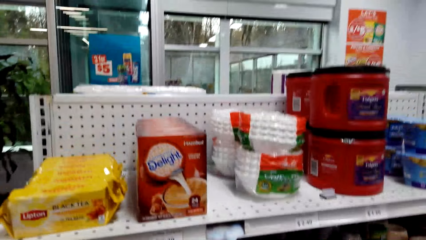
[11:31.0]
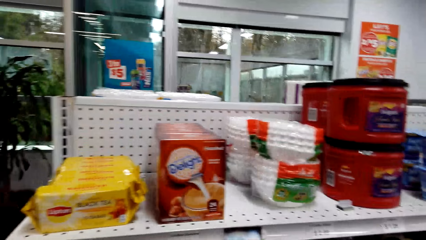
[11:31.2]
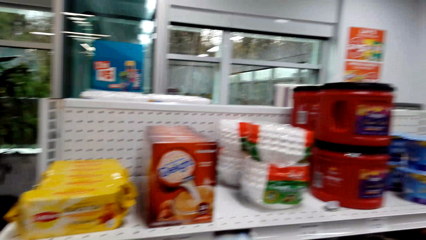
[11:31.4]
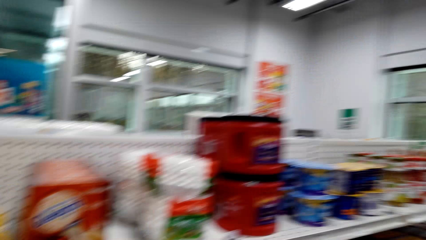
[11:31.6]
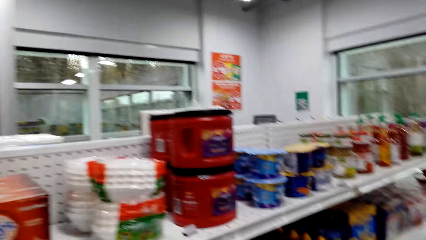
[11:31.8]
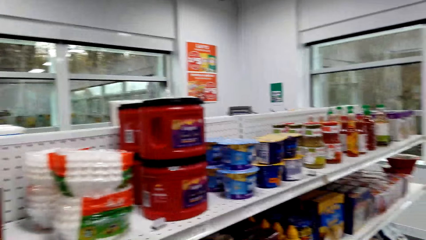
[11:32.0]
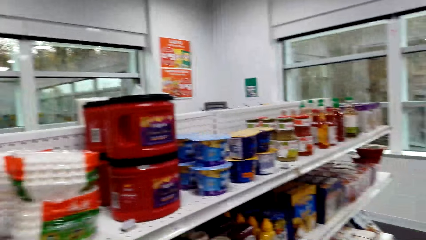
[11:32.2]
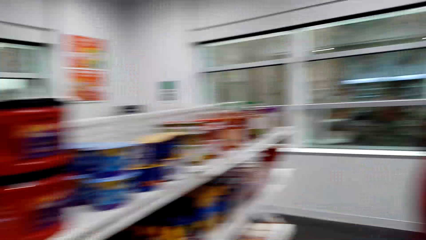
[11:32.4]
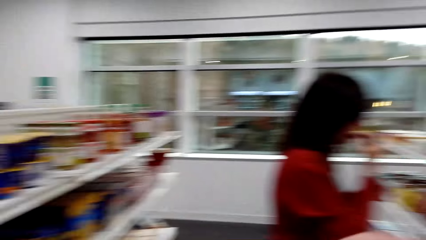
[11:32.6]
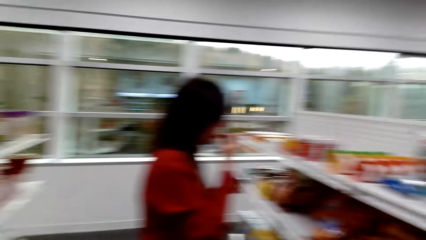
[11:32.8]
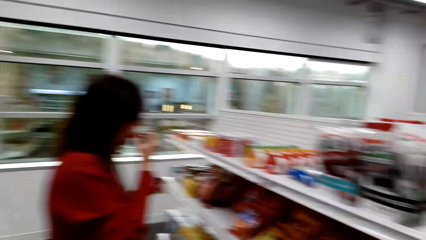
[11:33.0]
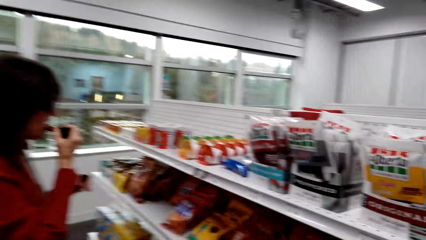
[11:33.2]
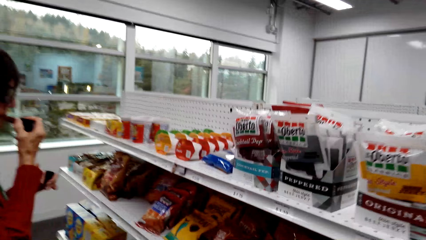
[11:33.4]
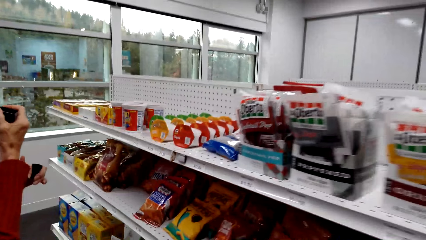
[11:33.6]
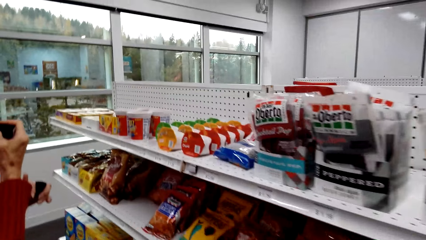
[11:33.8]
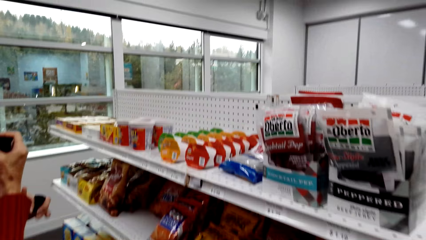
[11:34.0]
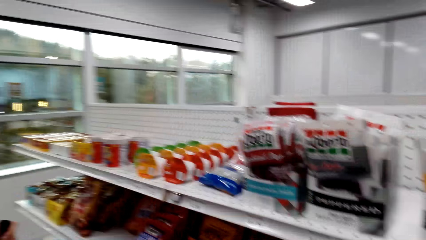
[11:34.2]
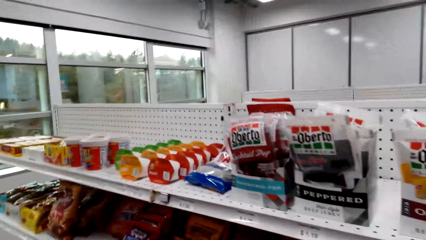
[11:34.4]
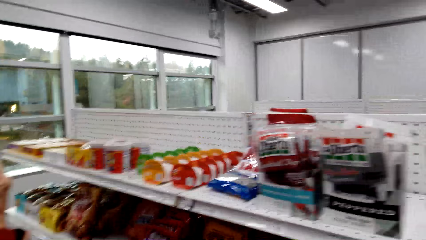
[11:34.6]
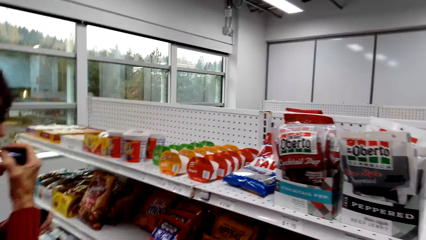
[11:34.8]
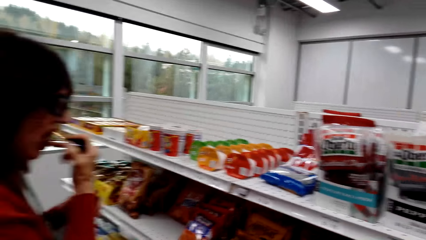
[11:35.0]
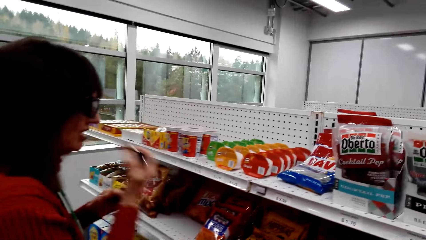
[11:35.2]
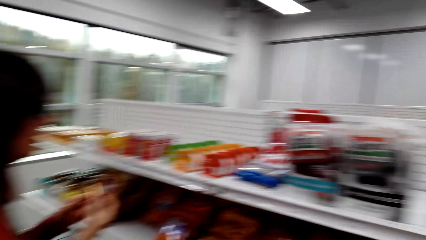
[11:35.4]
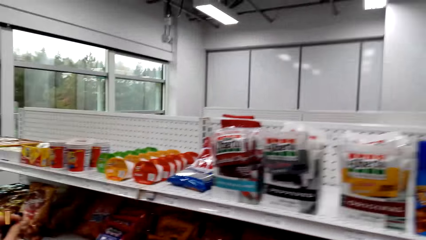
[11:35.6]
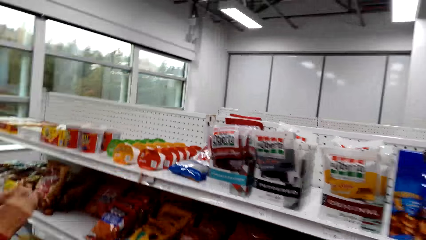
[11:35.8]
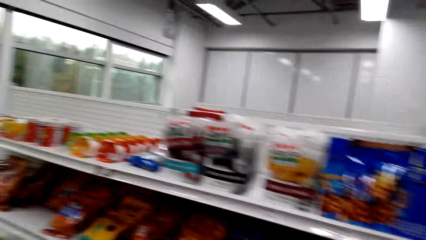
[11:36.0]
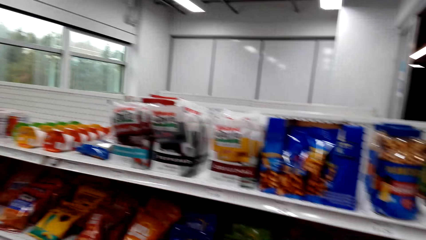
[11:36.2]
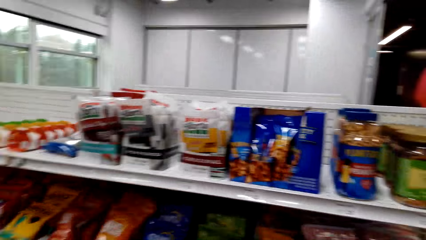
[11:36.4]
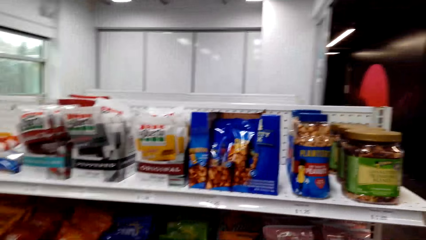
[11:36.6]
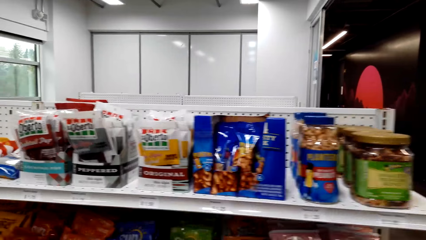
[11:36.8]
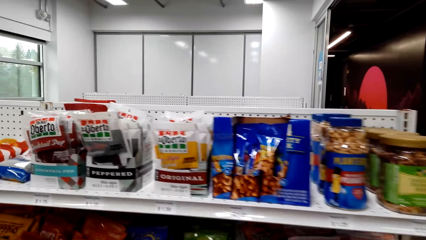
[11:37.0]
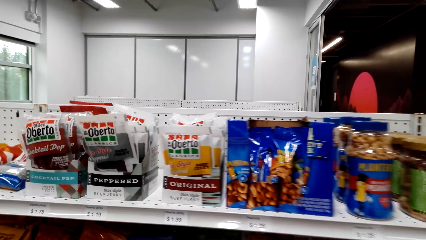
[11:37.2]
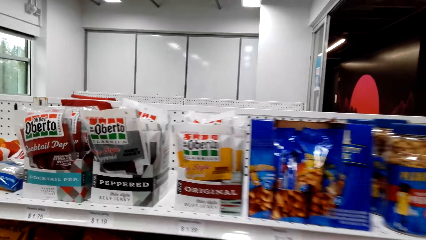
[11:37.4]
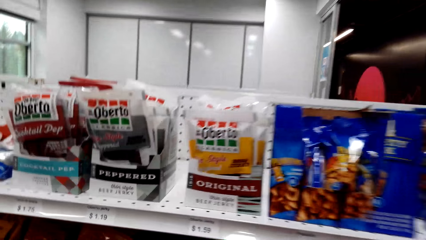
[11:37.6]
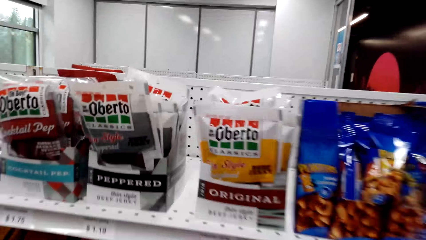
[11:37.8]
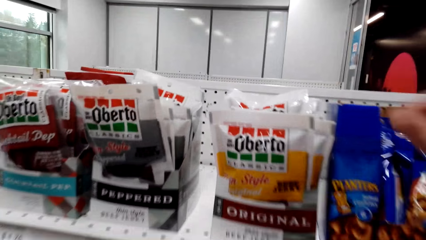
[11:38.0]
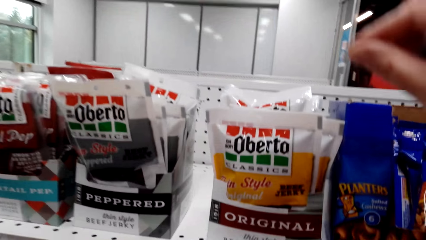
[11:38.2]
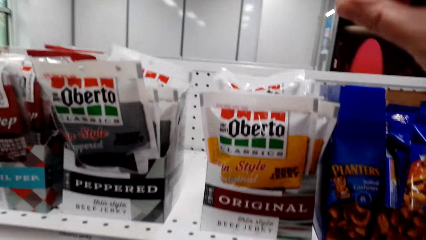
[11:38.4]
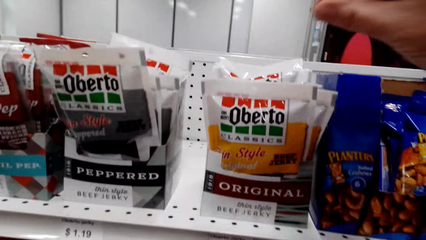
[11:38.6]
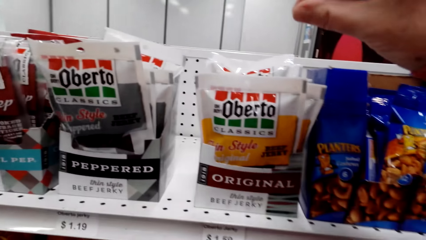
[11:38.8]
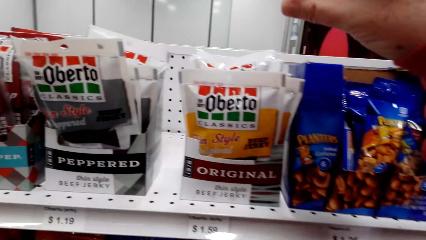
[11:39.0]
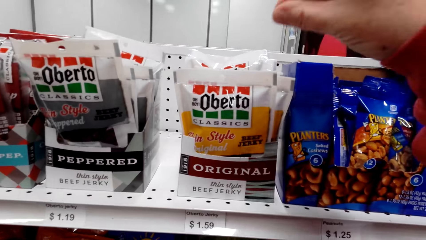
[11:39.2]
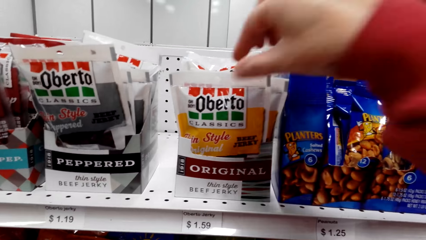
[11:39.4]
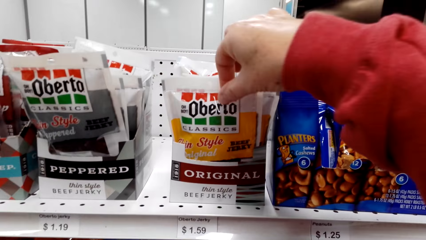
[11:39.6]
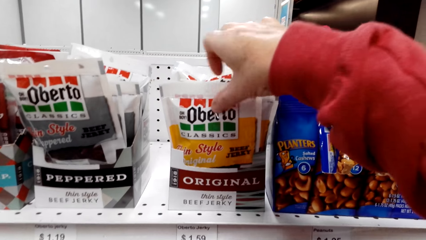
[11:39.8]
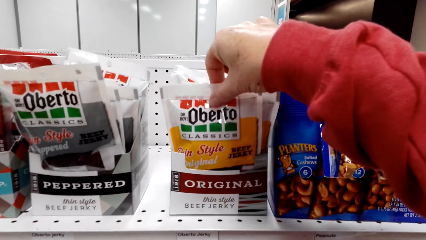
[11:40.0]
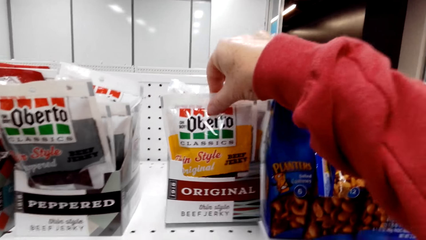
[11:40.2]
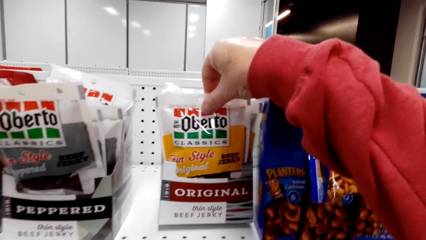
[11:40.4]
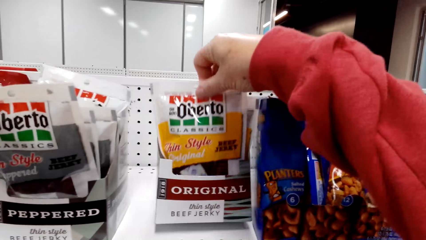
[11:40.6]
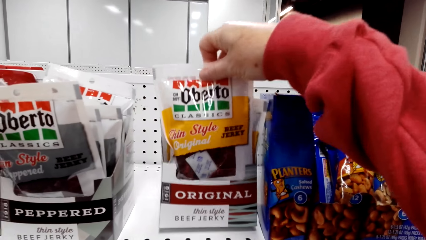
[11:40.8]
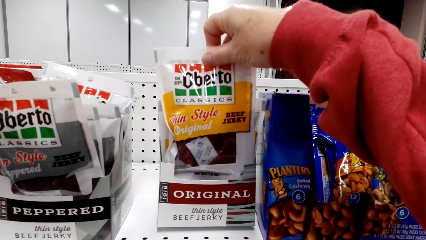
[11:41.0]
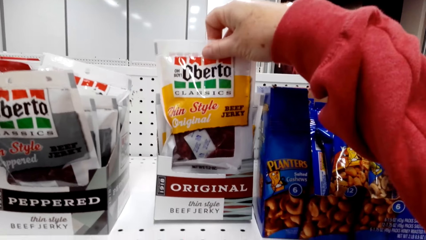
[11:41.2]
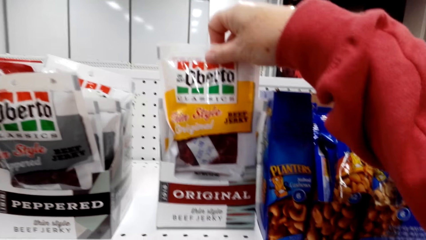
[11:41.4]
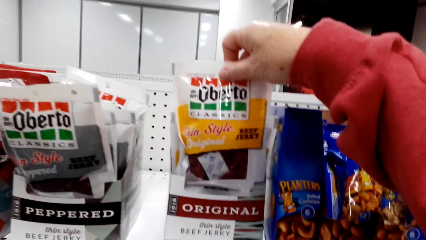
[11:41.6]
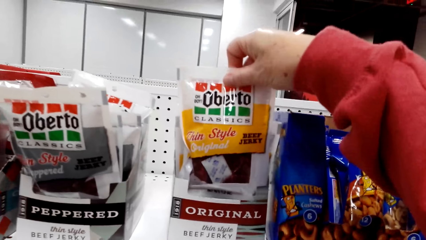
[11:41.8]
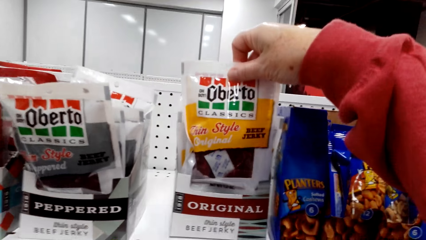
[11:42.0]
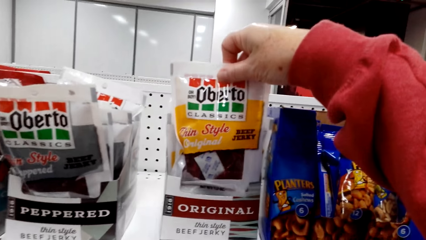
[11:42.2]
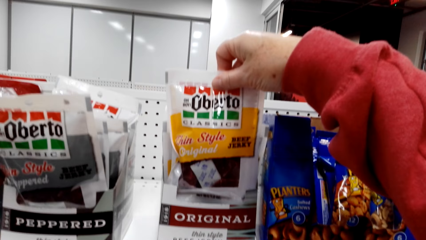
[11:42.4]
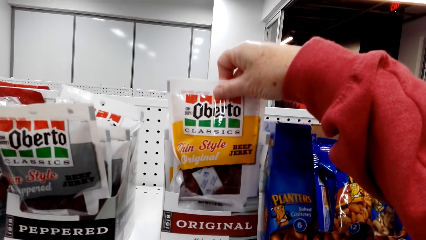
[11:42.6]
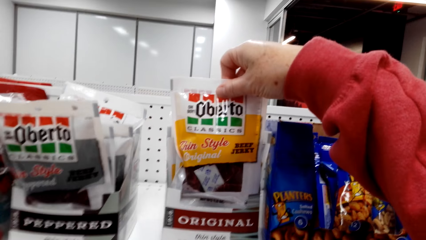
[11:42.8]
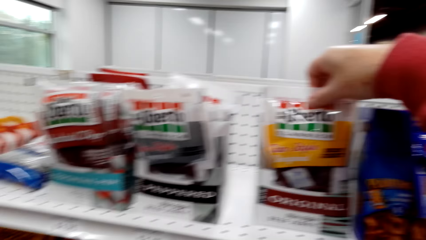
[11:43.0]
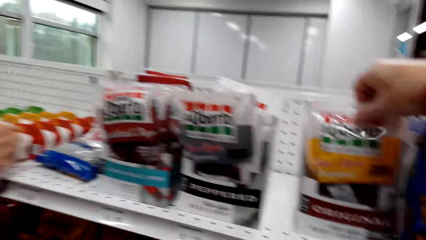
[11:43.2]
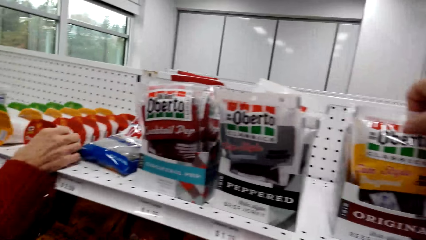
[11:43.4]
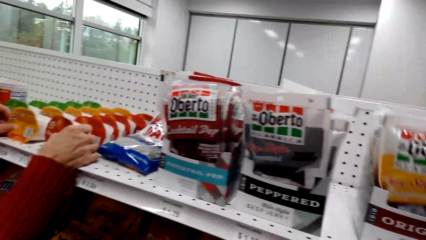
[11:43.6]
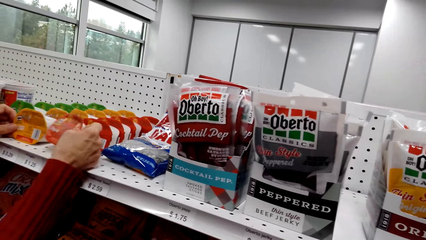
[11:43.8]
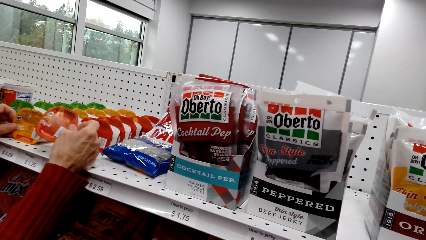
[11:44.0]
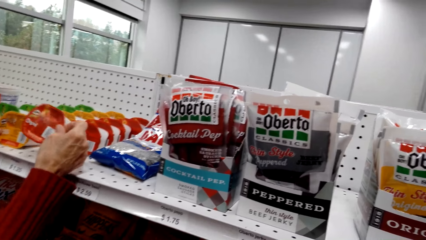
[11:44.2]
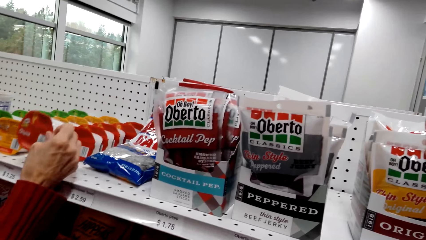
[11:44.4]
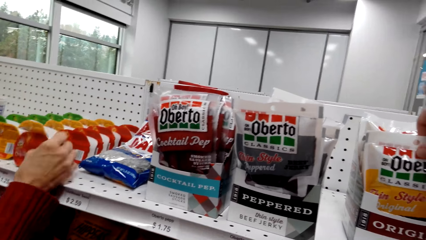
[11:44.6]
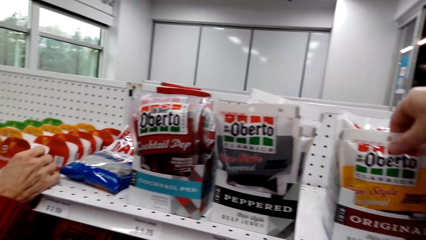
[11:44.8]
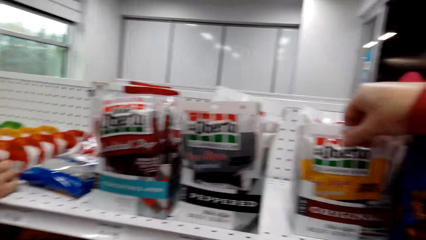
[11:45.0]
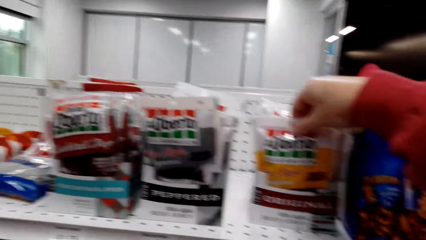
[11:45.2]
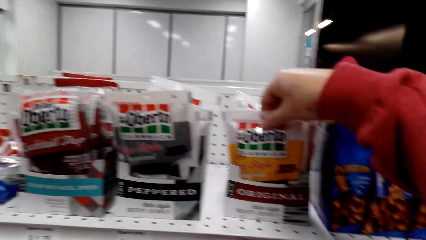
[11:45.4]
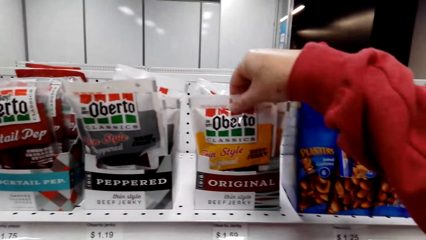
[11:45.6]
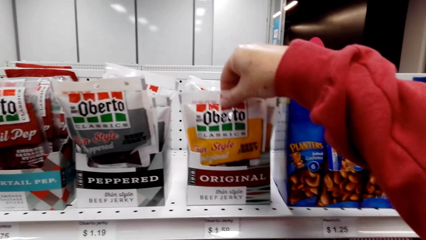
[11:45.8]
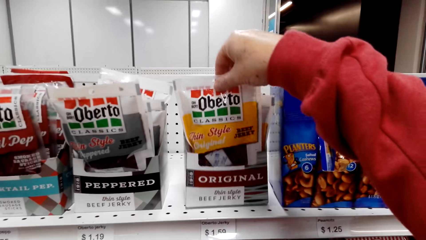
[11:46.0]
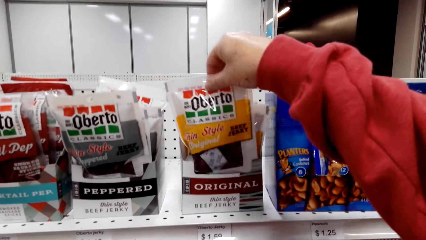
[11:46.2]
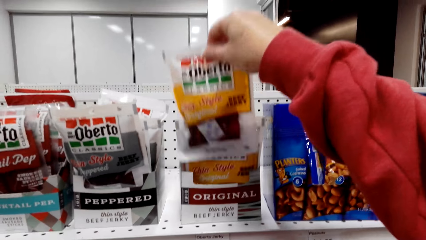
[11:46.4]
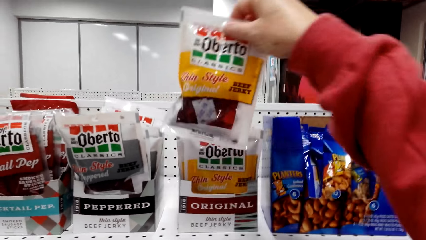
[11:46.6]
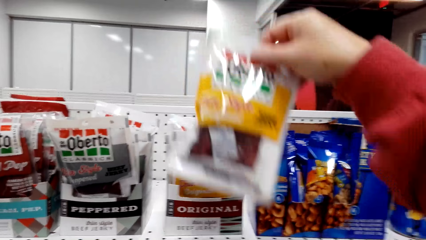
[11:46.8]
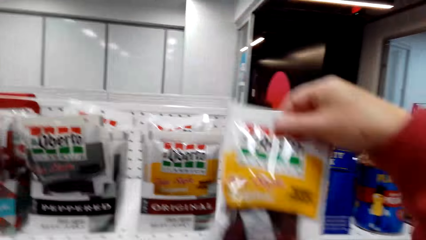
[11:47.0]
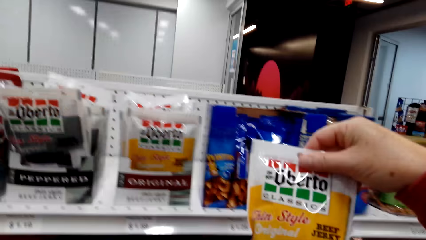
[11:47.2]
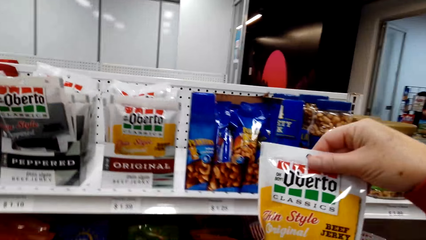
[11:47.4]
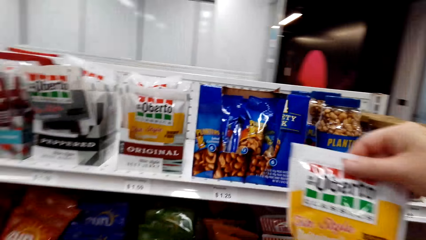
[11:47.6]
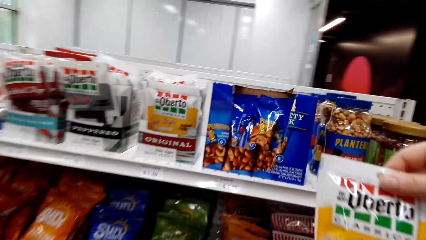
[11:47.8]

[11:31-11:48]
The camera wearer picks an Oberto Original Beef Jerky. A woman touches something.
